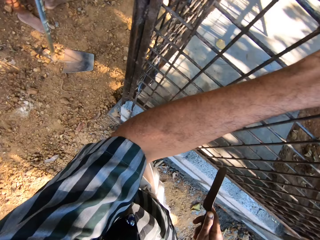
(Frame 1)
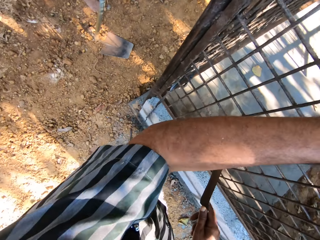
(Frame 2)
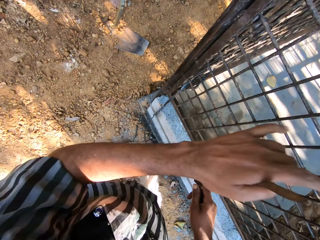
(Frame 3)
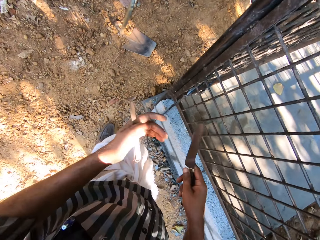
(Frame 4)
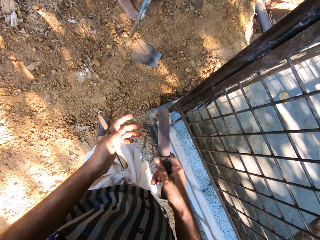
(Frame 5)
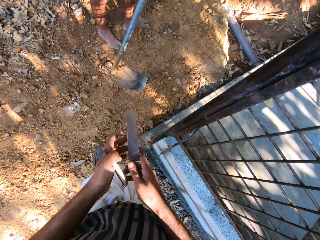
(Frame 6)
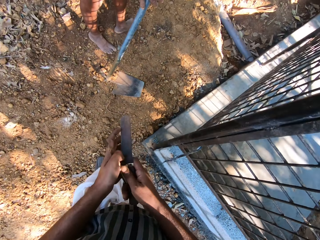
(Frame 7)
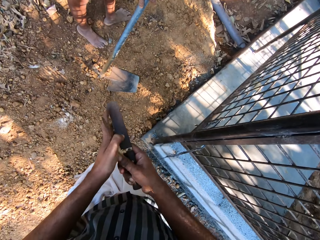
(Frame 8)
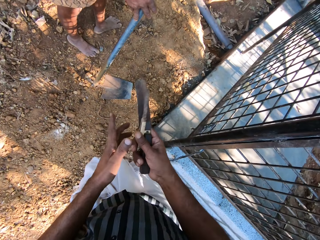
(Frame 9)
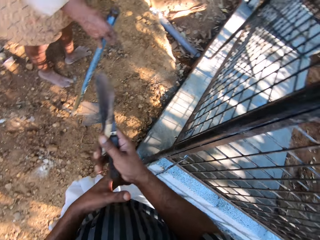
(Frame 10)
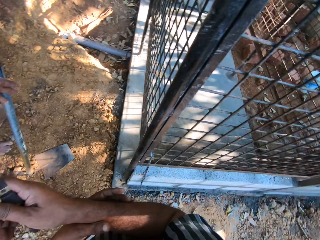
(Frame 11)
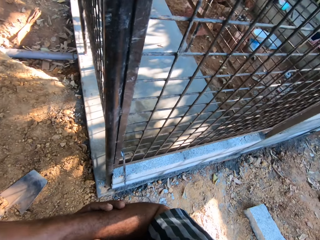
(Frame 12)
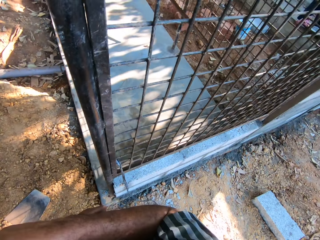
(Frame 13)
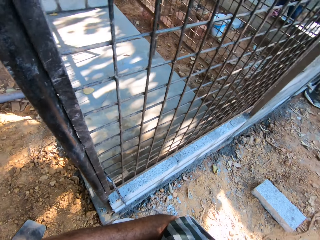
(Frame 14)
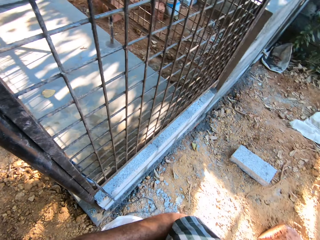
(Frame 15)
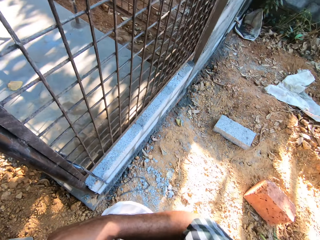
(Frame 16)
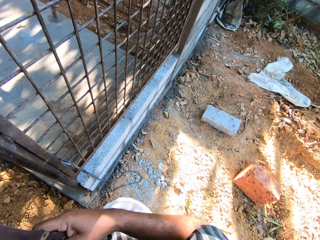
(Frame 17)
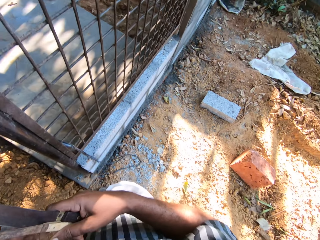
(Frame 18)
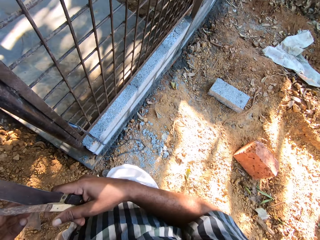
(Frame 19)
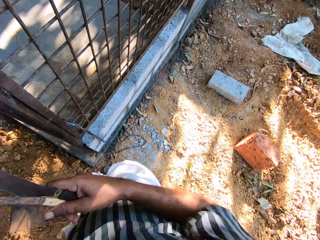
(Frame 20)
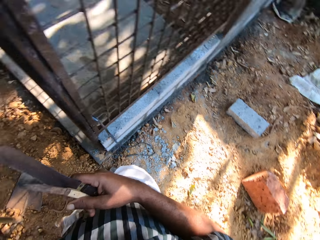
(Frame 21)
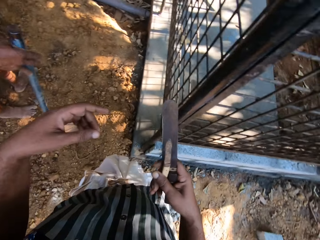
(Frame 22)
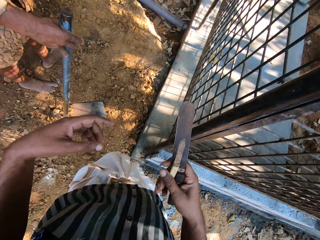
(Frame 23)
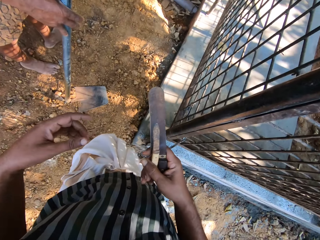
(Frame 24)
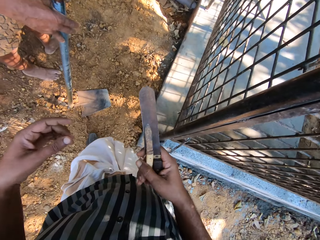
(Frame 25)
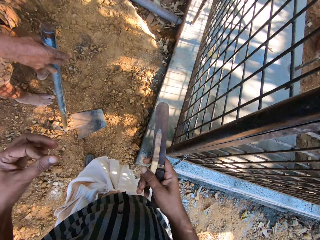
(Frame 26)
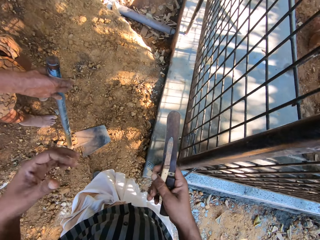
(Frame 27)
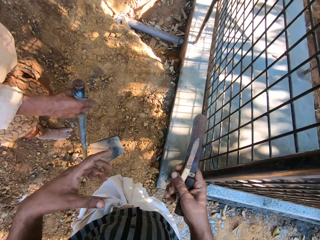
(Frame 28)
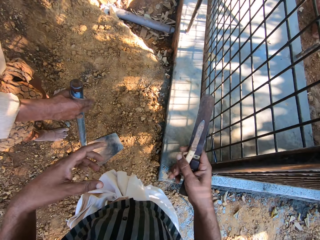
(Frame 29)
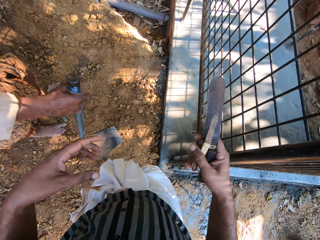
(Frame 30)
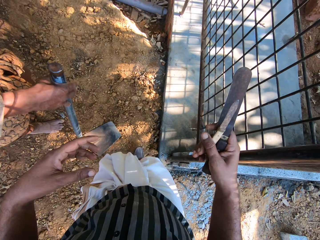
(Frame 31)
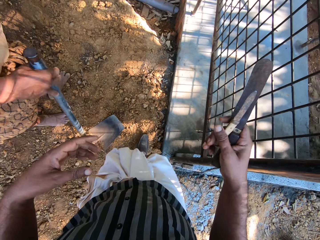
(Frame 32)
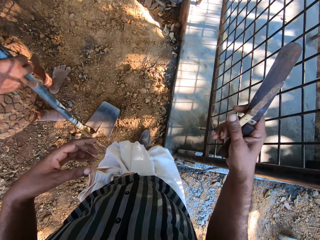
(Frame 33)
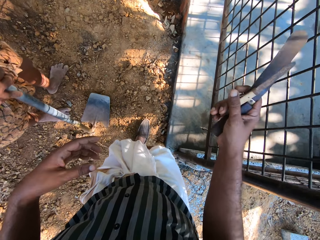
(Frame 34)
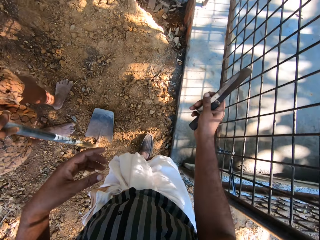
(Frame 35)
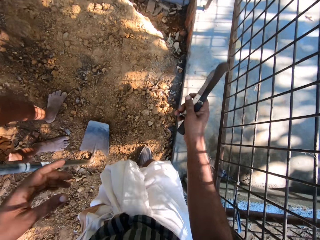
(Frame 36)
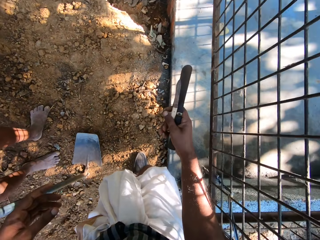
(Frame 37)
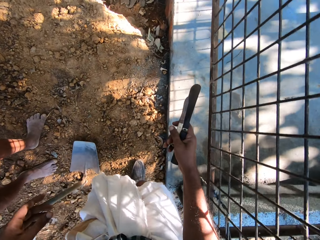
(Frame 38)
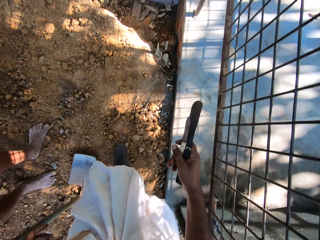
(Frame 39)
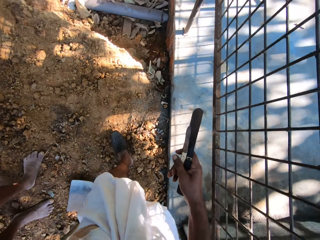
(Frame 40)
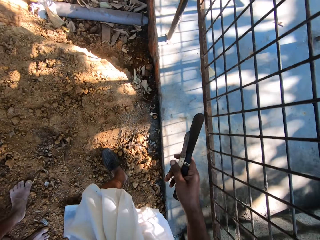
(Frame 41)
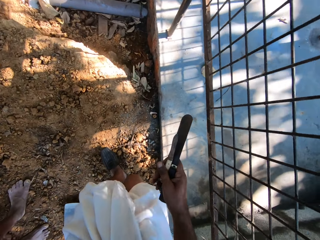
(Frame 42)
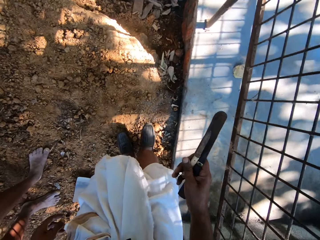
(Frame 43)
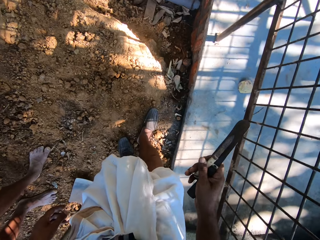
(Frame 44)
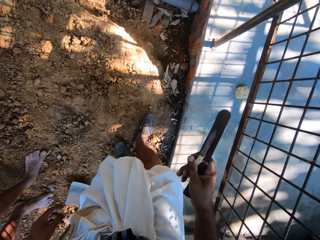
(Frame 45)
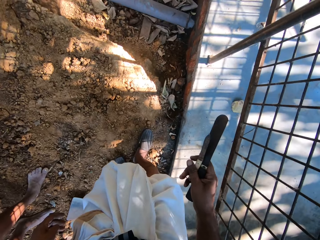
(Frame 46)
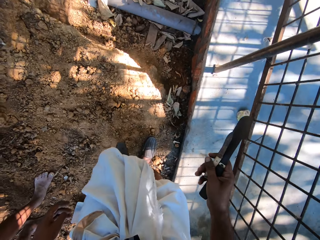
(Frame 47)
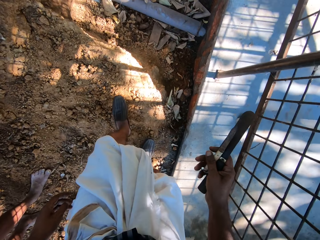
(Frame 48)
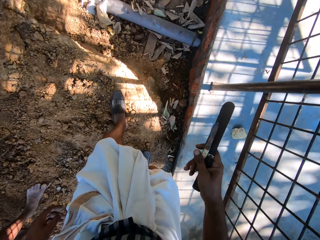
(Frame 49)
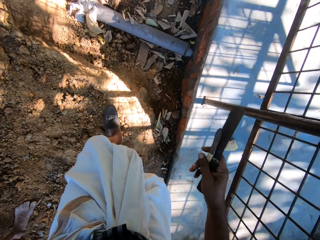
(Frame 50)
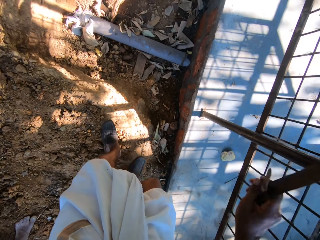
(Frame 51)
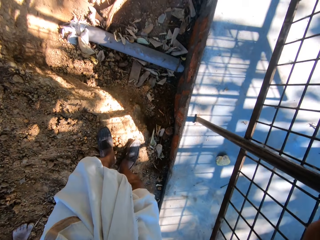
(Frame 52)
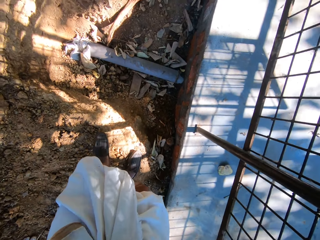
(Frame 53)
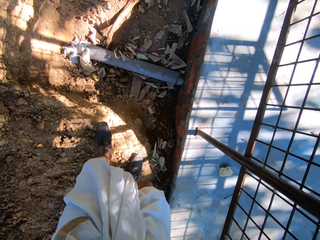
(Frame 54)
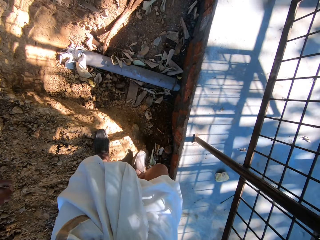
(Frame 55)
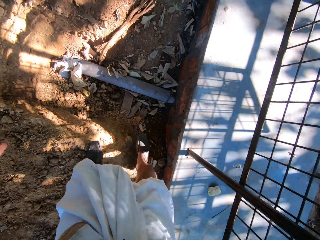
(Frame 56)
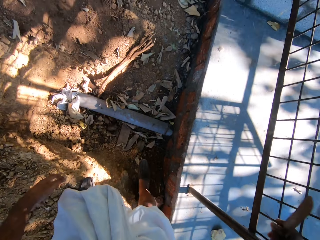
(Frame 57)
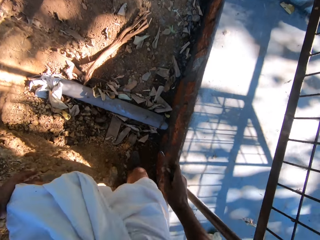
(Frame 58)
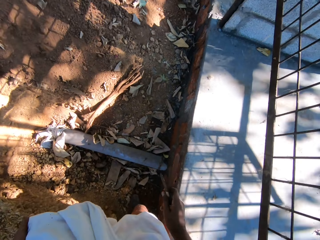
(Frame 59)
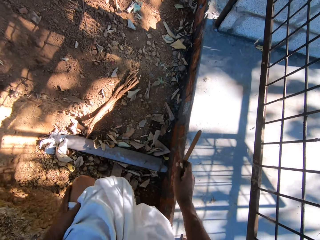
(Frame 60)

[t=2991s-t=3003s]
The camera wearer passes a pen knife in his left hand to his right hand. He wipes off dirt on his right hand with his left hand. He holds knives in hand. He walks towards a man.

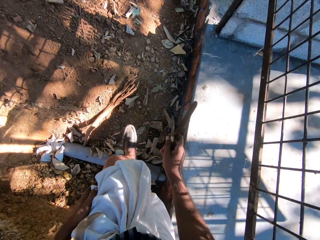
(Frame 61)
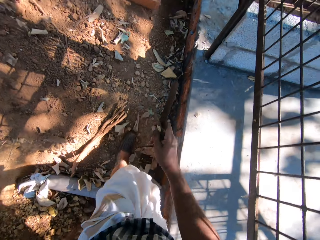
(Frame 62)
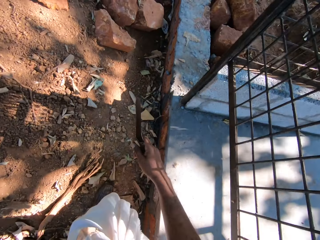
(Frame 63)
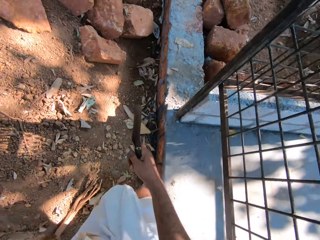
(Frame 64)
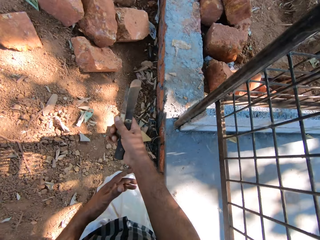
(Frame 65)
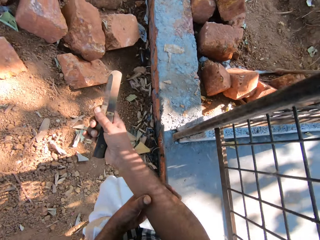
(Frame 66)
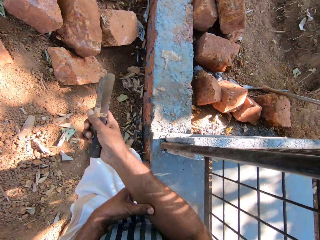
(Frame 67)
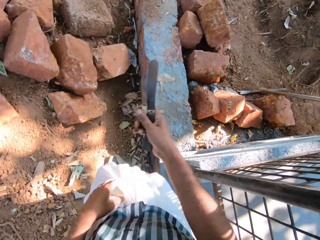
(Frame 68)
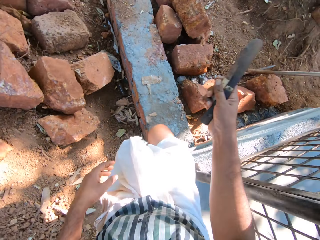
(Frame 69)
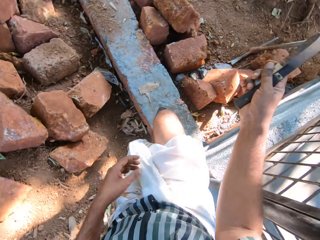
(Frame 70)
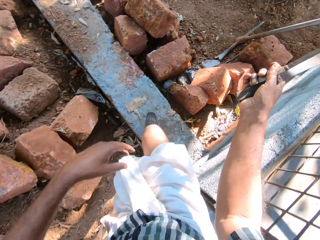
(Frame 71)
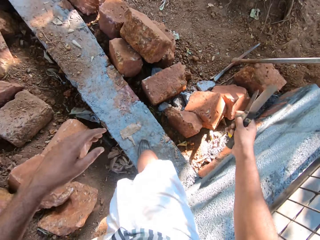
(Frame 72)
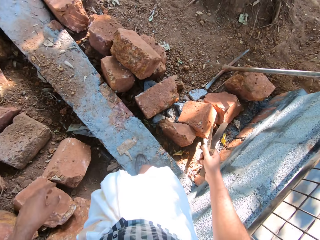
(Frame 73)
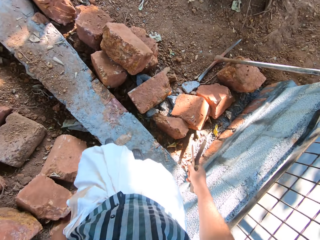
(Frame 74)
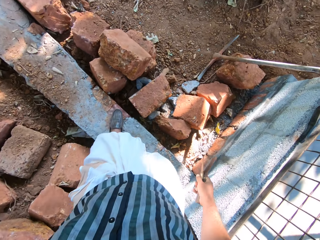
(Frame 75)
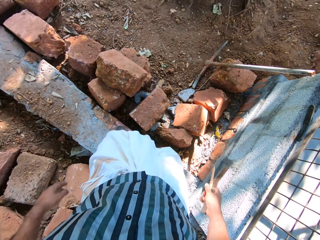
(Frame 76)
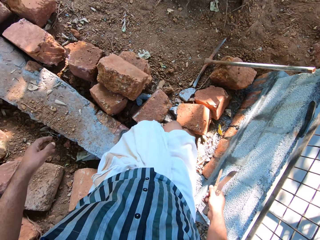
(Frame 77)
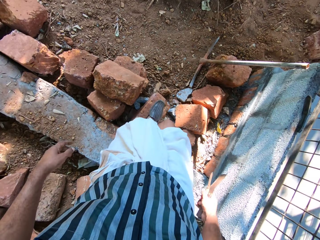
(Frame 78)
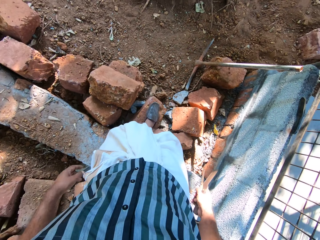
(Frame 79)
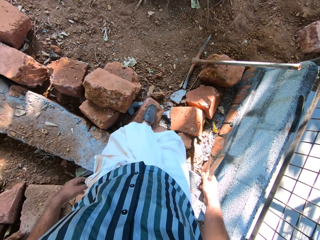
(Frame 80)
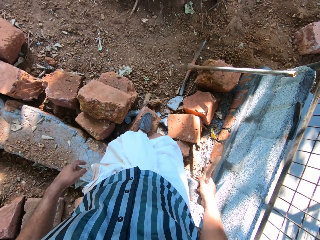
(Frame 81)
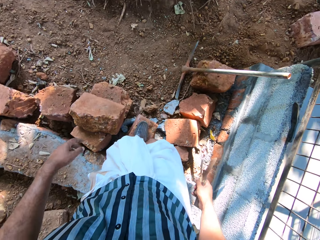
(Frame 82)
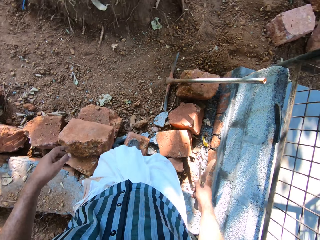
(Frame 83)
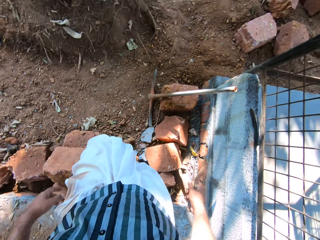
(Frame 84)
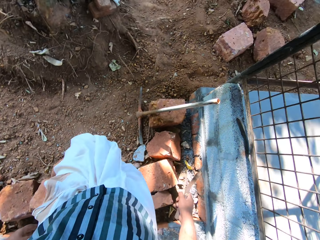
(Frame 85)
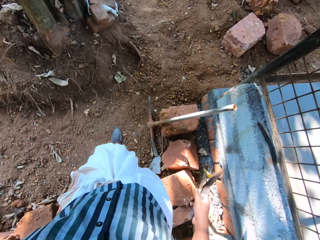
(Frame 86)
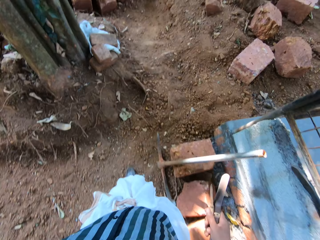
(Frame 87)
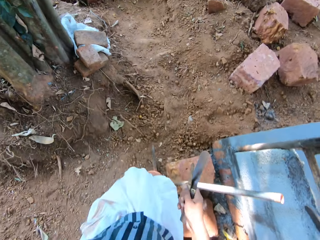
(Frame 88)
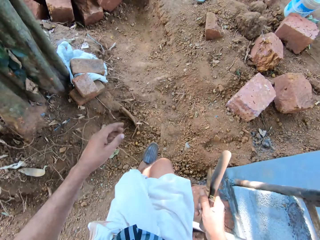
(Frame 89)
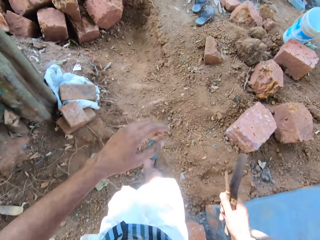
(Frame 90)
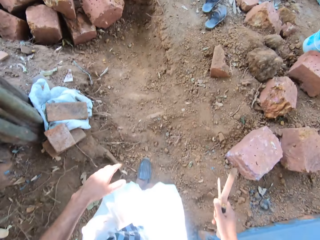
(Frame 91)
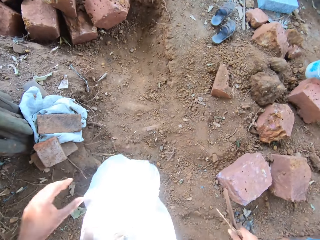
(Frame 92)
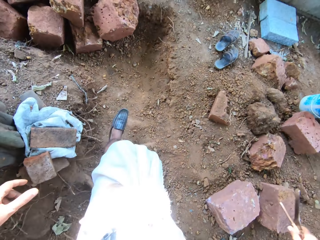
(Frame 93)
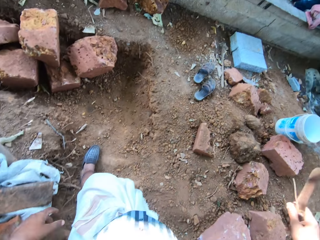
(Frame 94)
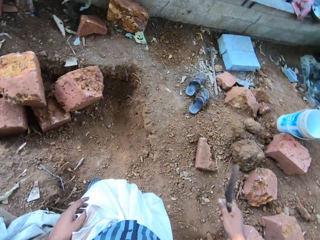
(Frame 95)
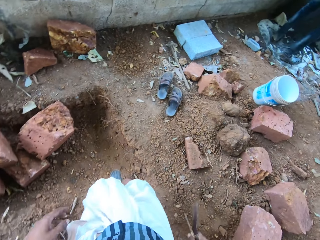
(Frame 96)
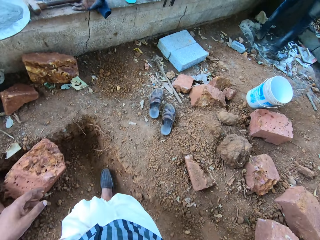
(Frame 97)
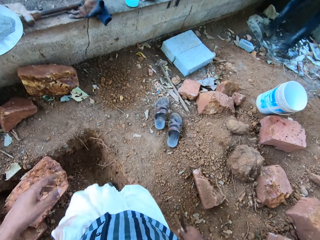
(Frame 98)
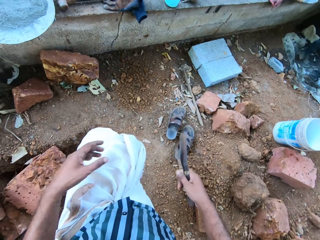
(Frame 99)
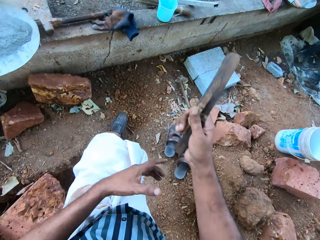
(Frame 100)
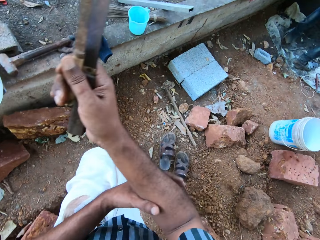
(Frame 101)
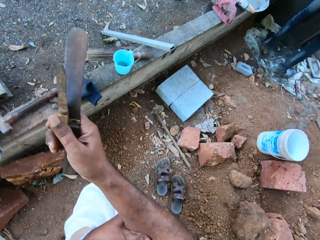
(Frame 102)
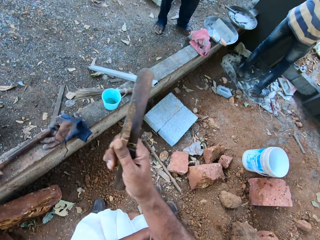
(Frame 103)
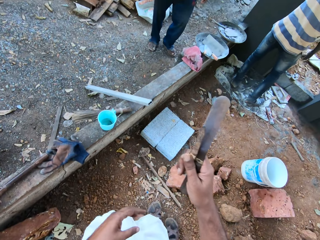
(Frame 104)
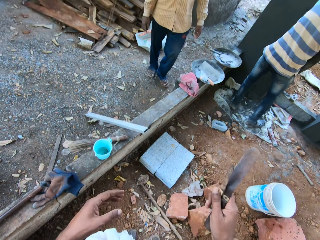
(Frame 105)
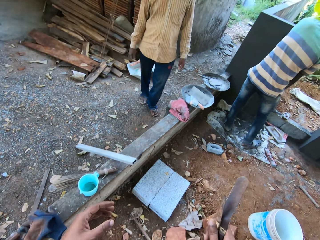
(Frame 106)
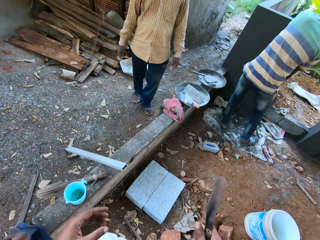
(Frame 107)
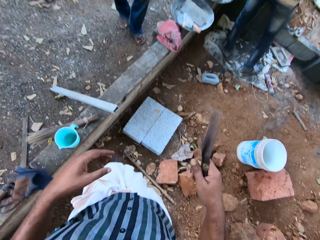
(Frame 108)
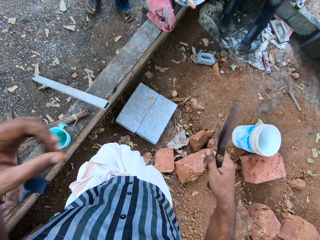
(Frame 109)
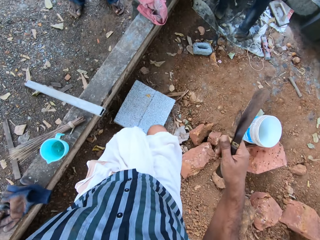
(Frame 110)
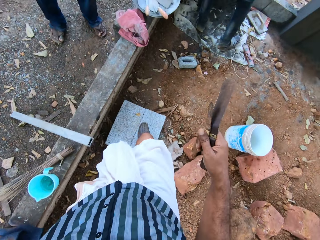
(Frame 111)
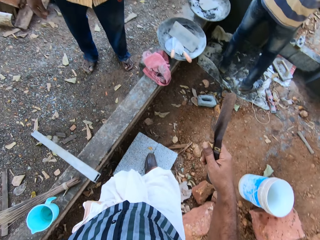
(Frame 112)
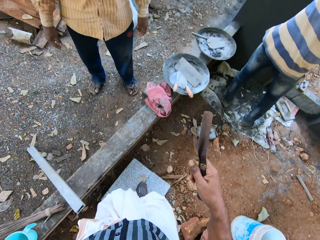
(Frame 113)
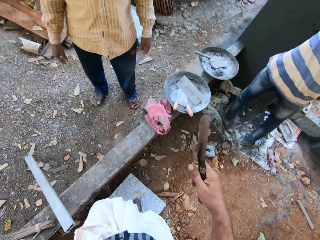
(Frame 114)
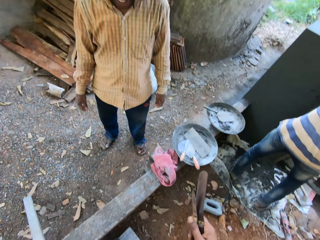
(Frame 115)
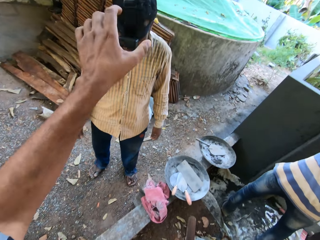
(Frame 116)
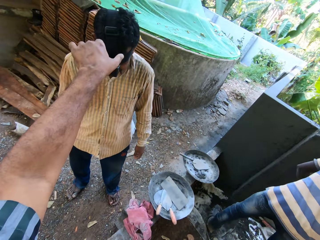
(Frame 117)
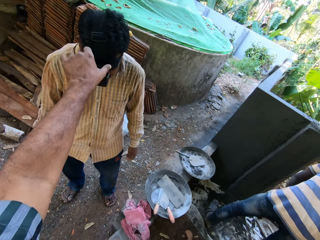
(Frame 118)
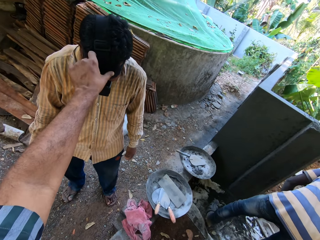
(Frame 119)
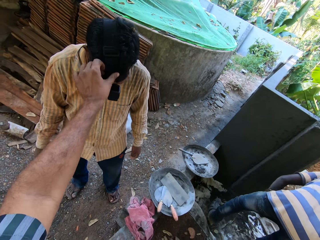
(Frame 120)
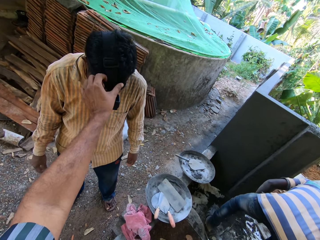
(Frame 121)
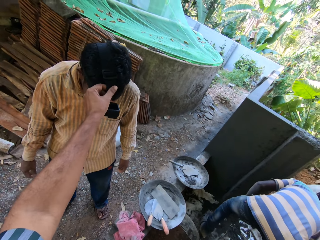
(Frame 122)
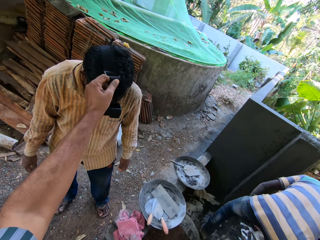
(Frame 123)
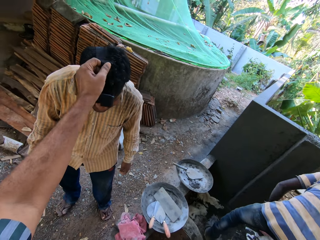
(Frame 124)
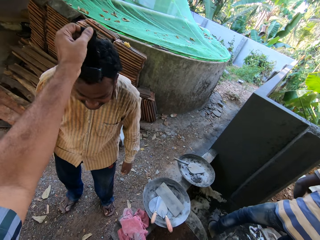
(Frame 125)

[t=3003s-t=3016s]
The camera wearer interacts with the man. He takes off a head strap camera on the man's head with his left hand.
